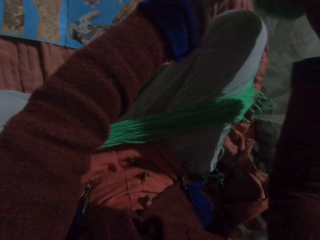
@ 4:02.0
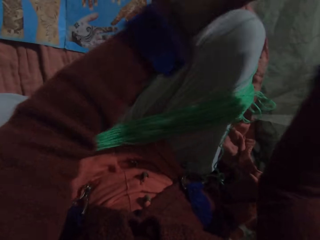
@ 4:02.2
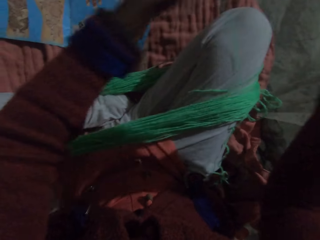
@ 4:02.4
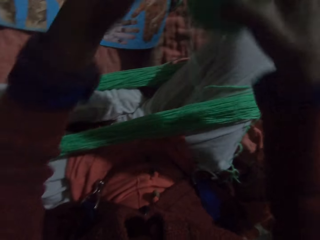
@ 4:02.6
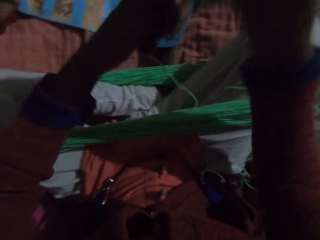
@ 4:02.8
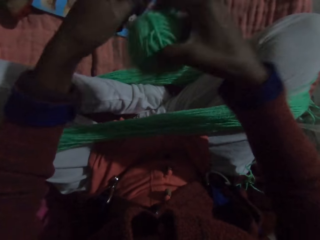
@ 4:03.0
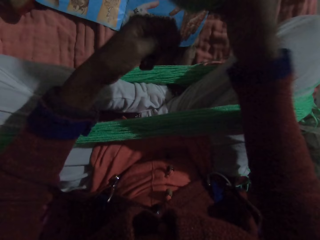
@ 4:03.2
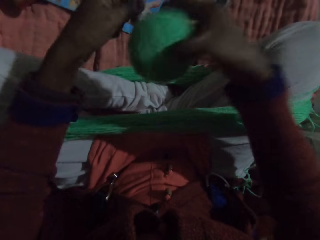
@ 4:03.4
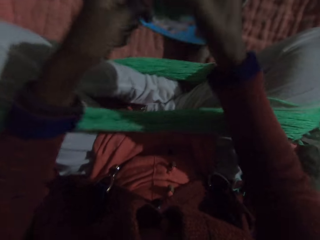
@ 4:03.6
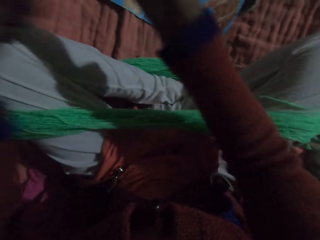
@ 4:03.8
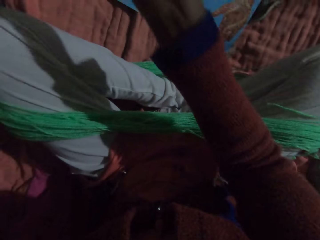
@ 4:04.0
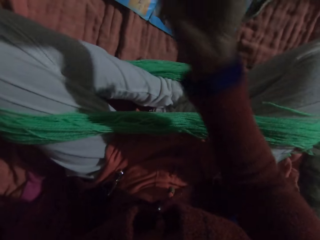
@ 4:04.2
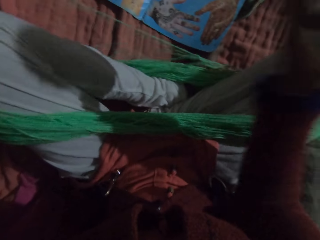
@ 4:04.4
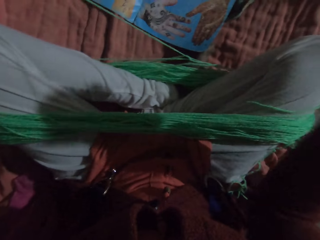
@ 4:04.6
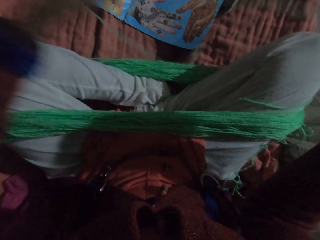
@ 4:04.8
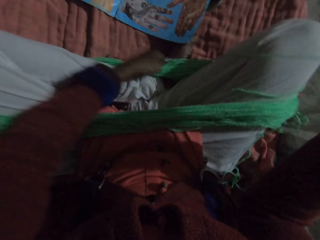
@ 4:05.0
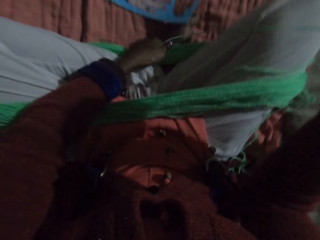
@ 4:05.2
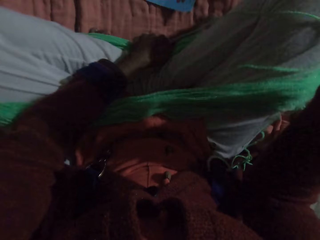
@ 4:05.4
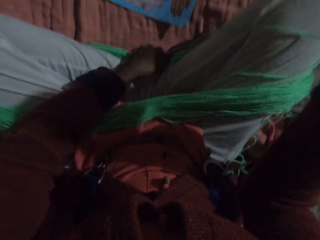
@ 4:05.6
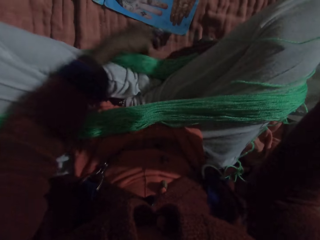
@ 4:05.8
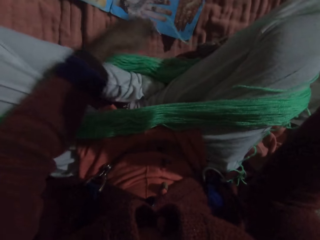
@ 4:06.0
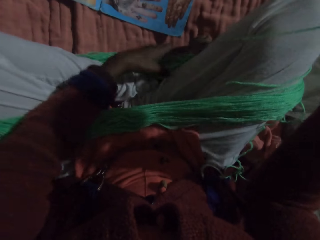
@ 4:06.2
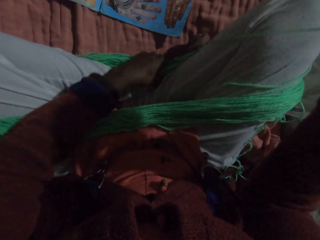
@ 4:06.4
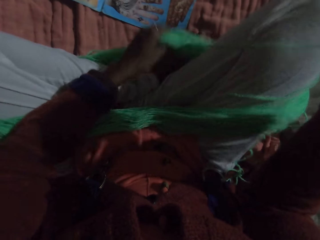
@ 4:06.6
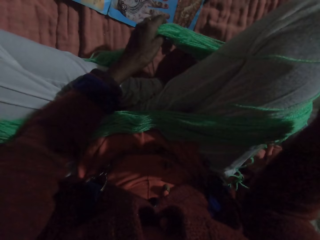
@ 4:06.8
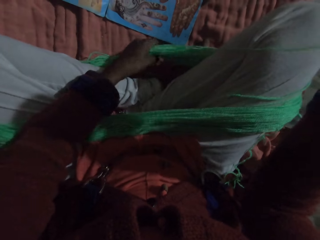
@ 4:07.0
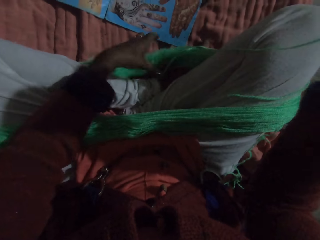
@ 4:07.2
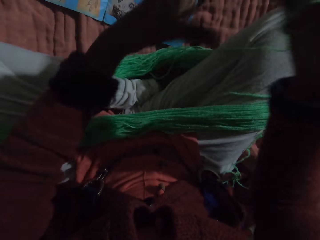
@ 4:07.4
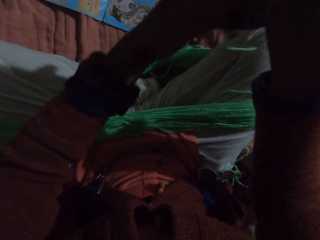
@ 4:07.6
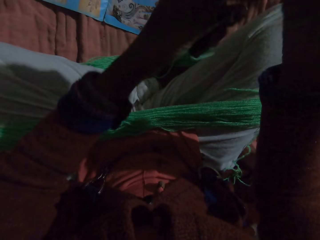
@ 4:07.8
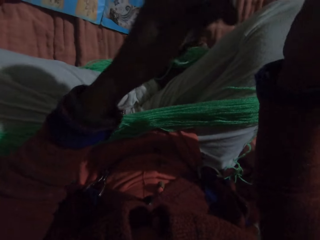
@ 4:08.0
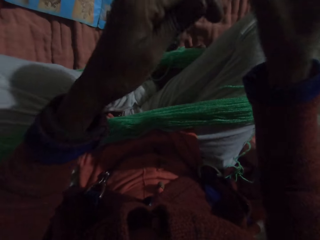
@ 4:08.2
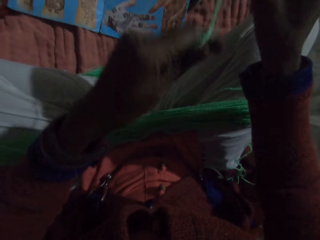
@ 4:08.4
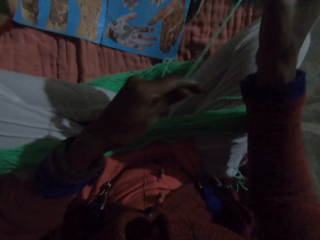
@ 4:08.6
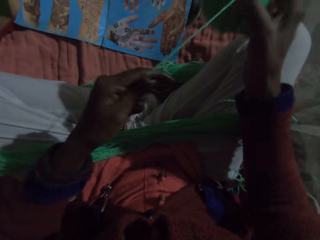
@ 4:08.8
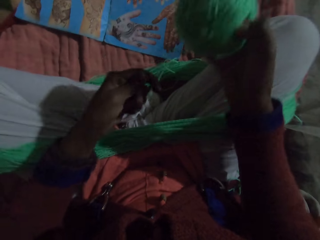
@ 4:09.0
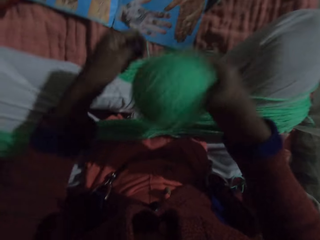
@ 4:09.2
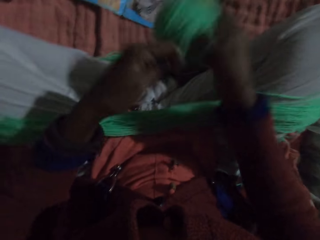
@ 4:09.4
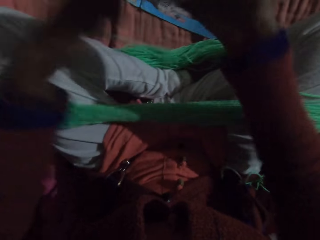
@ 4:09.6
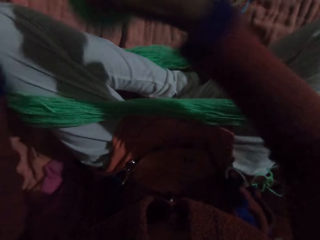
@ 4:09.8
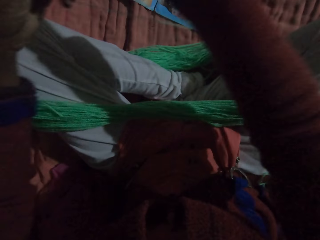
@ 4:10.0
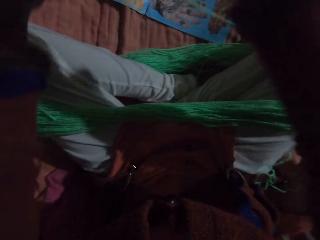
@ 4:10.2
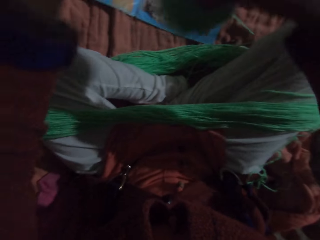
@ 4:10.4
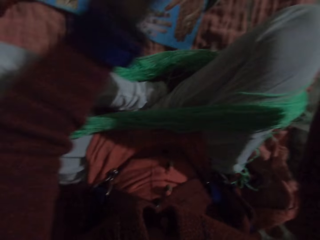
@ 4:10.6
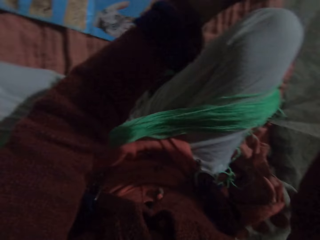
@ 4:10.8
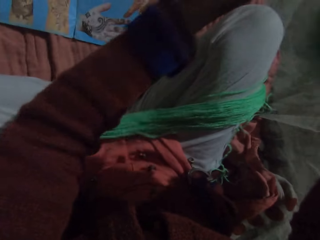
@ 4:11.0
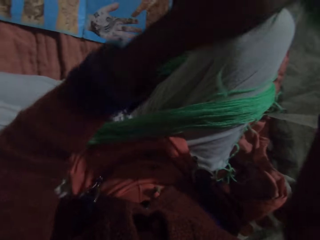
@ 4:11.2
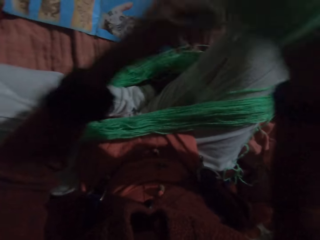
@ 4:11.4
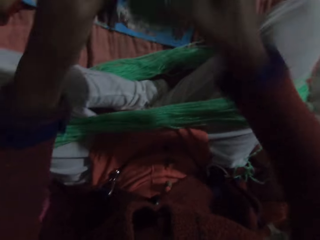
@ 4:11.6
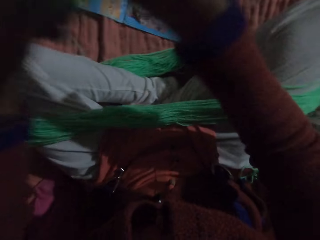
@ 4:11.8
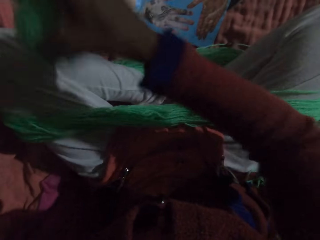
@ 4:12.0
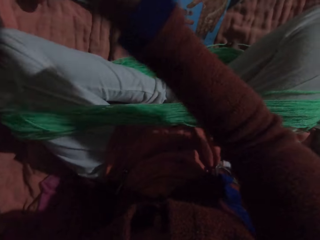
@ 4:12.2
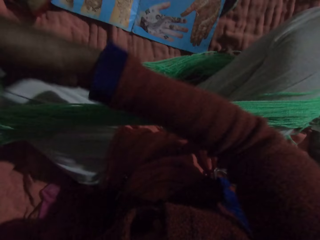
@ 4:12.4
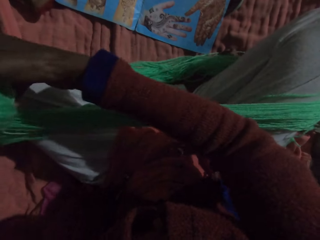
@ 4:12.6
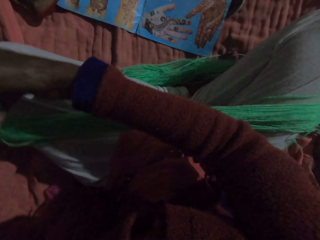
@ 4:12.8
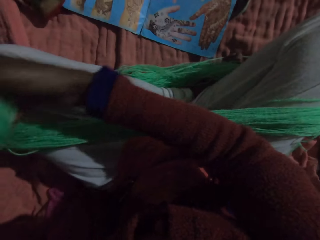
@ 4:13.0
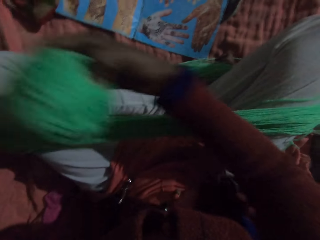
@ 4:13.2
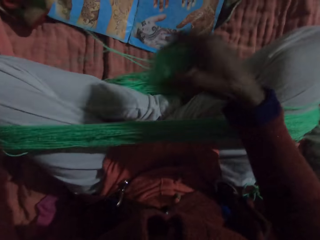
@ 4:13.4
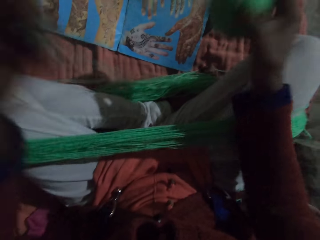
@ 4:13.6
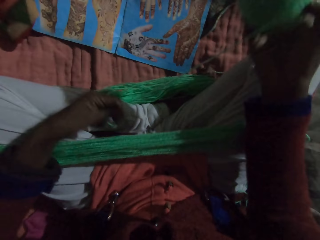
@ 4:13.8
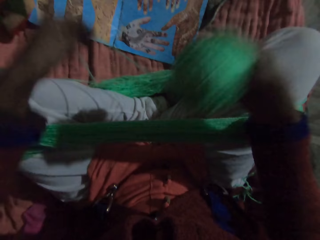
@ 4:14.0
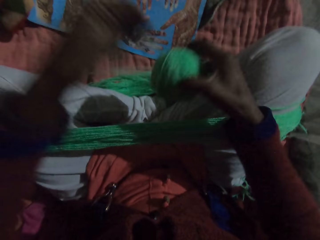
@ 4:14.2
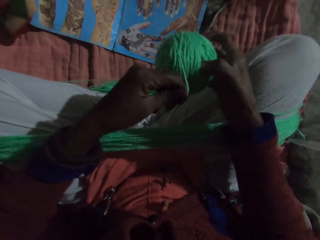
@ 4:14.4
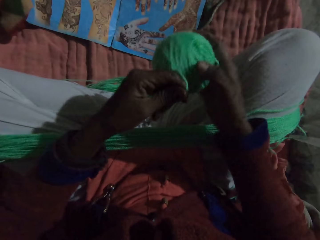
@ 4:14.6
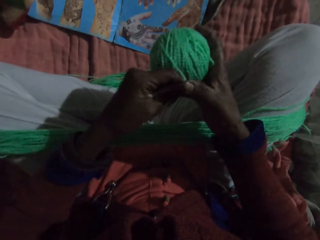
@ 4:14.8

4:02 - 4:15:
The camera wearer adjusts the yarn with her left hand. She pulls up the thread on her leg. She rolls the yarn with her hands.

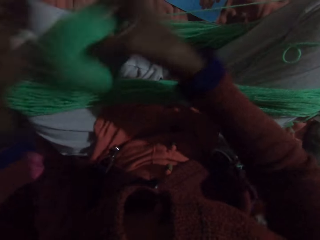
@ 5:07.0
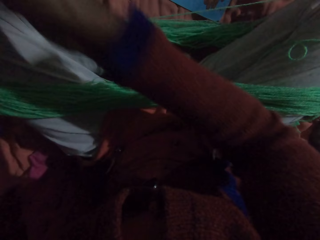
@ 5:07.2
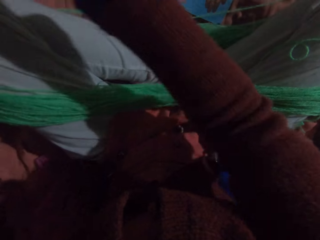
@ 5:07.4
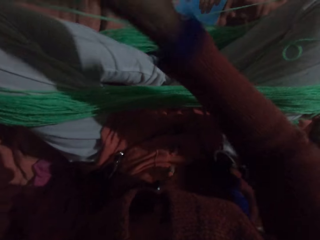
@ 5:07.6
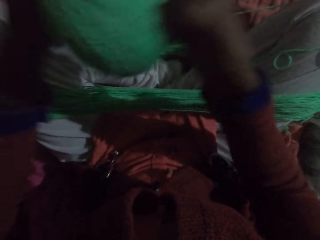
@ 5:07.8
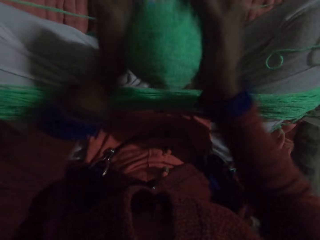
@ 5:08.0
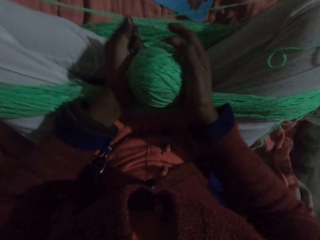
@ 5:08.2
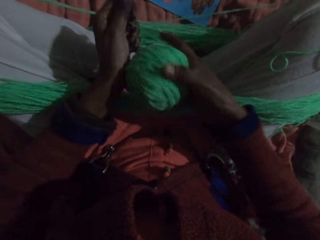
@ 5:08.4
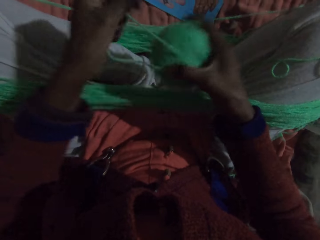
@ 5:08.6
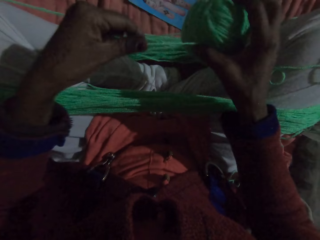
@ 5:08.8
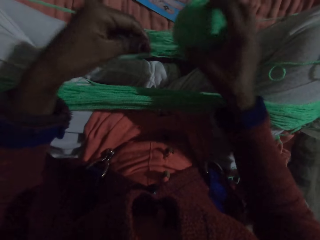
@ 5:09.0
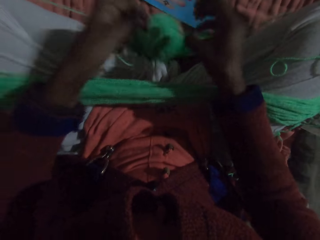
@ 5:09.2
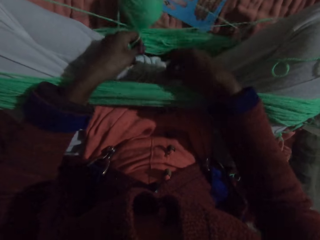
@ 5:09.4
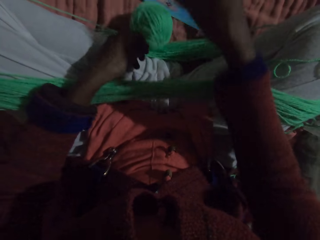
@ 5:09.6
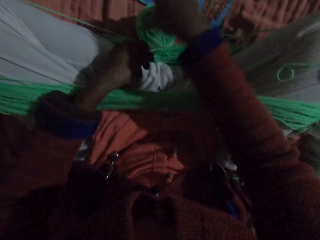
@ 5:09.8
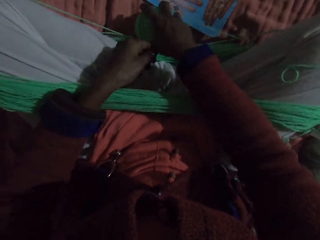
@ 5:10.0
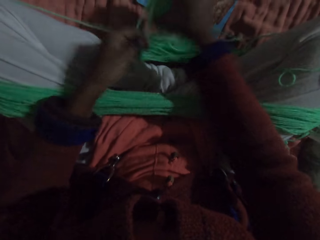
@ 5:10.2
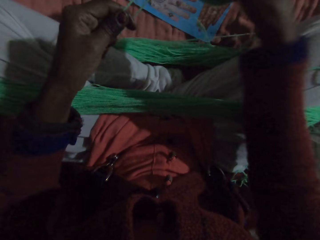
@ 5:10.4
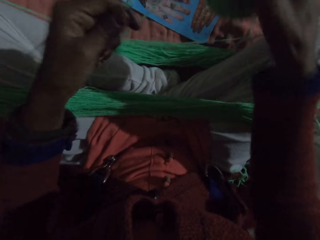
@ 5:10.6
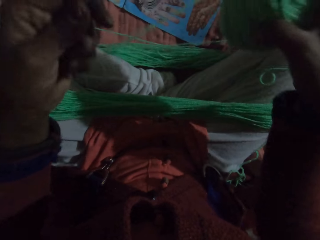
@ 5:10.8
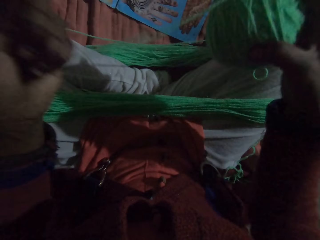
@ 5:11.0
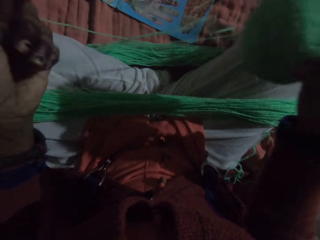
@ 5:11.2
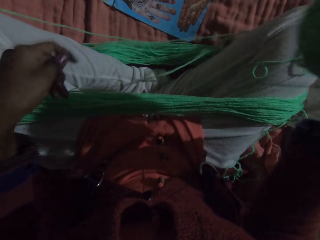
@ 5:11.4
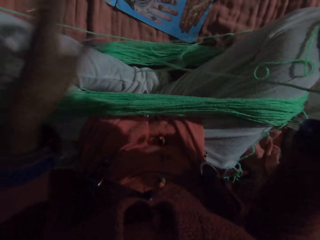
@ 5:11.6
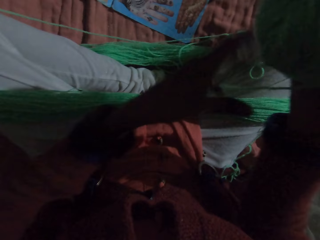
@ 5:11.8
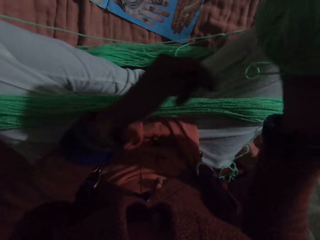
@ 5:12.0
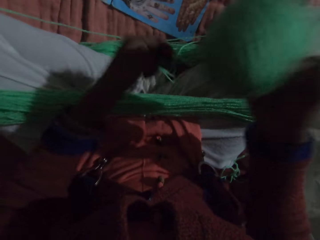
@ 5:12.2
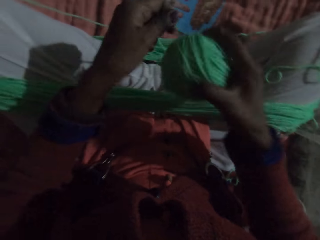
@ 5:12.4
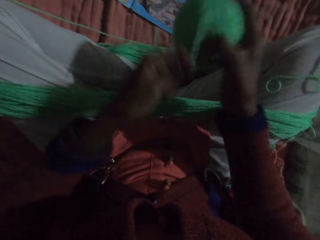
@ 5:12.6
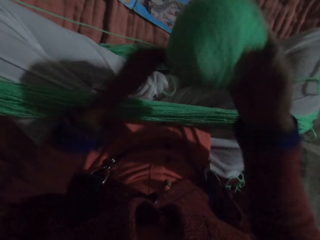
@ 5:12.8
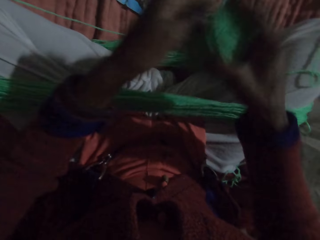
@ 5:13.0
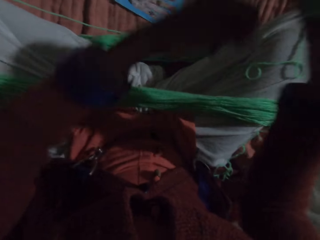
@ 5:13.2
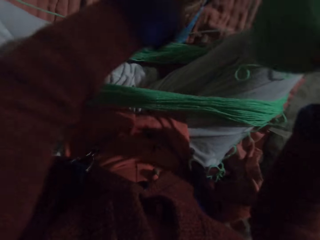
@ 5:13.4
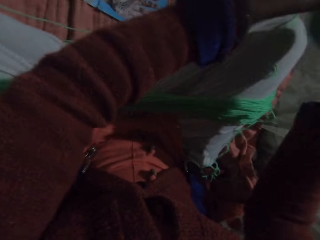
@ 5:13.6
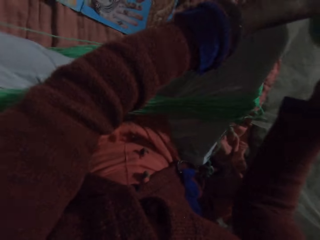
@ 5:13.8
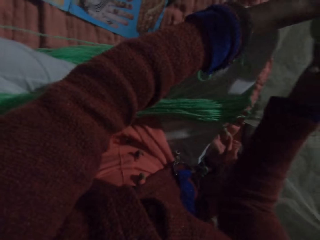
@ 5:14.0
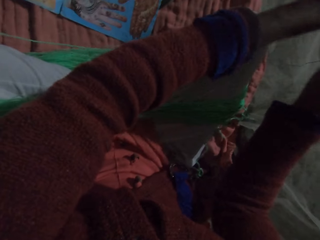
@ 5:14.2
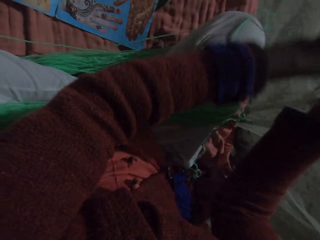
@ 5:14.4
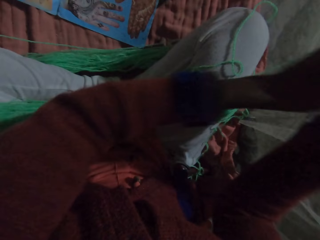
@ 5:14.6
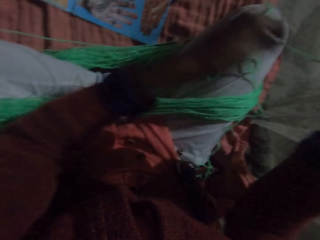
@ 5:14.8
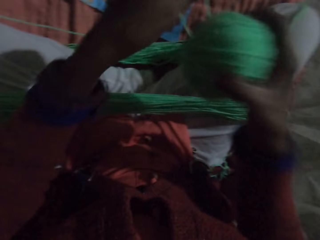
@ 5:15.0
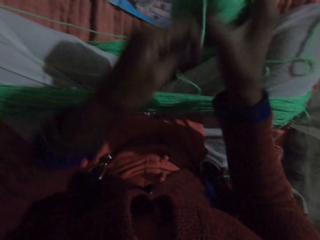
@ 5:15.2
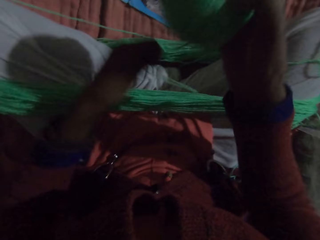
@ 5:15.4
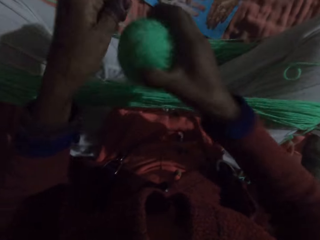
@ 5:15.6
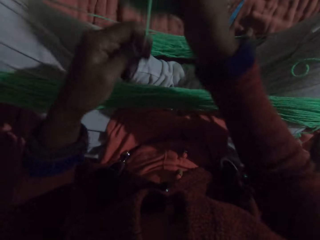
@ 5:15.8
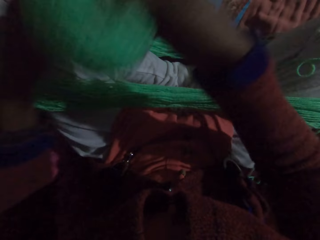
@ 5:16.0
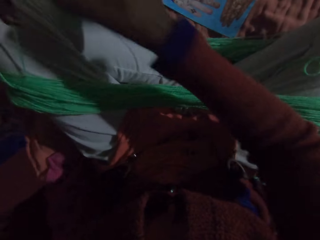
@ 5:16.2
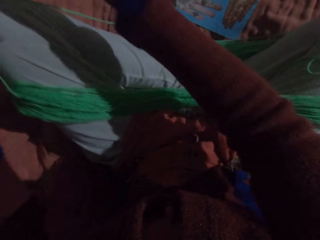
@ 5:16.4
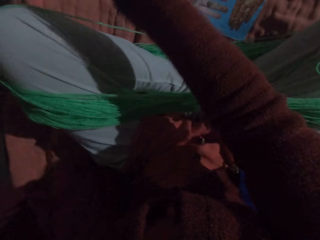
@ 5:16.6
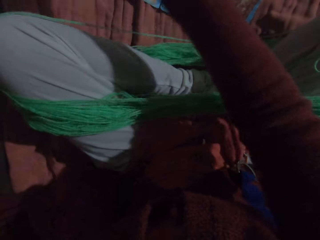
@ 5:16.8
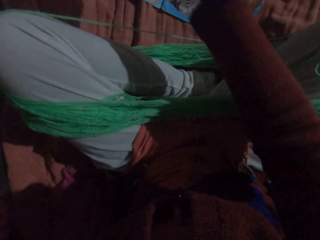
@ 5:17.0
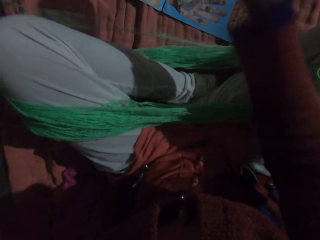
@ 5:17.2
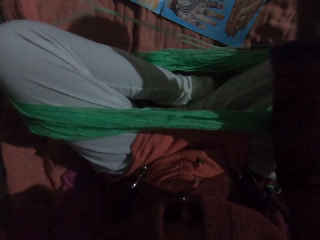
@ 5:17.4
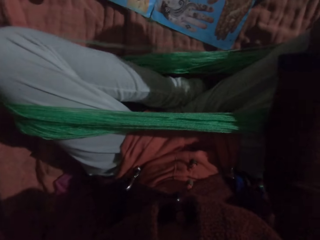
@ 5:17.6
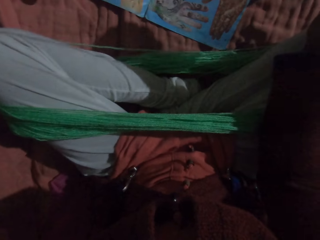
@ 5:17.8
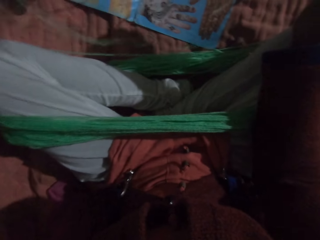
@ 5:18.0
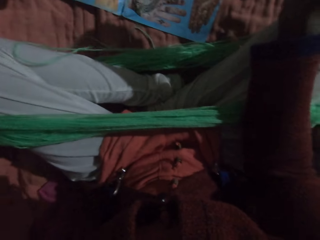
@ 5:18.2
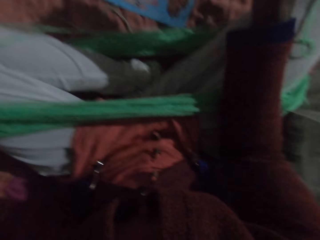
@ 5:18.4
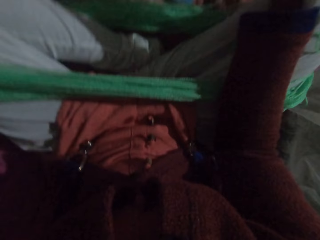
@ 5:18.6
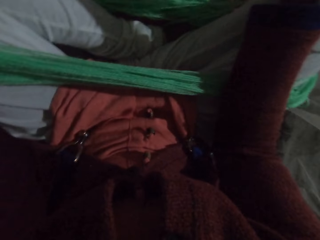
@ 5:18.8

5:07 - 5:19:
The camera wearer adjusts the yarn with her hands. She drops the thread roll. She picks the yarn from the floor with her right hand. She rolls the yarn with her hands. She folds the thread. She adjusts the yarn with her hands.
